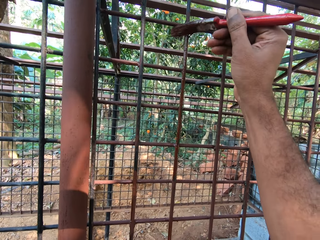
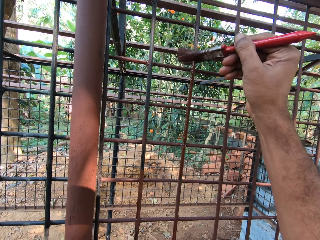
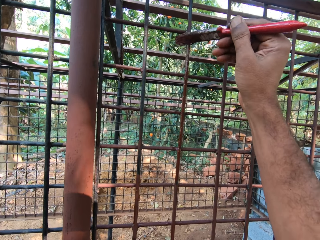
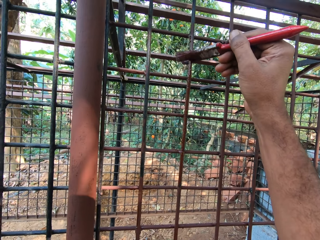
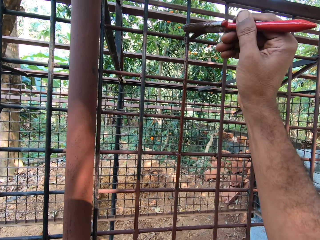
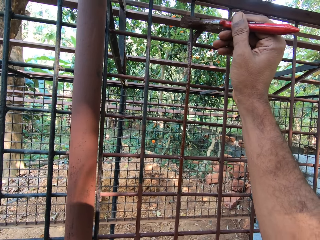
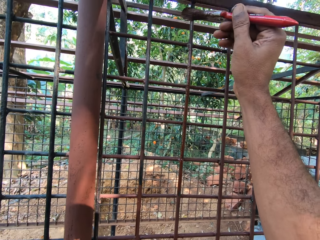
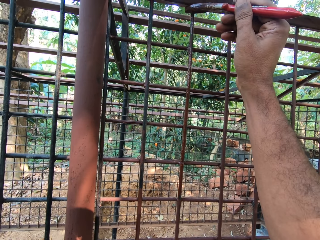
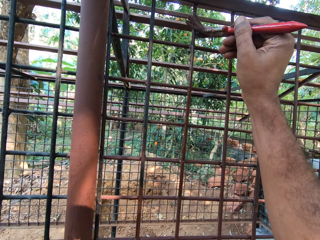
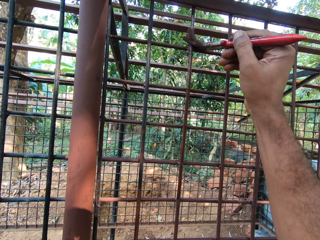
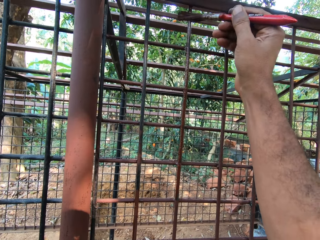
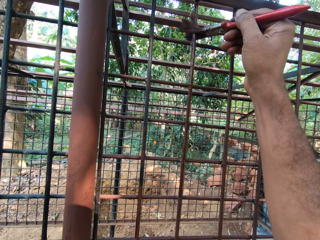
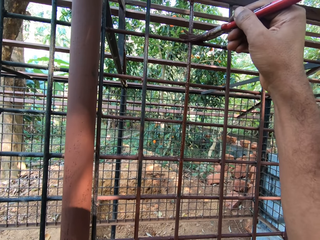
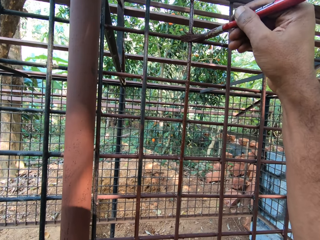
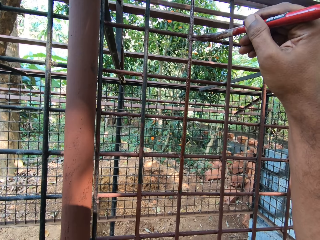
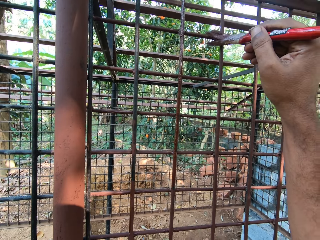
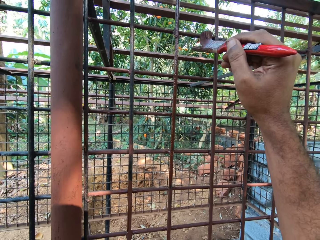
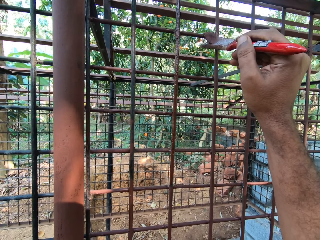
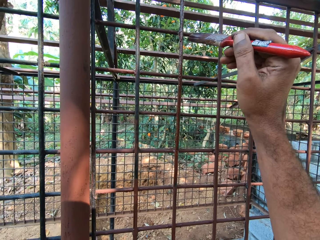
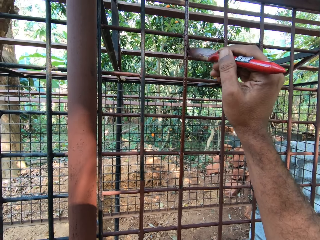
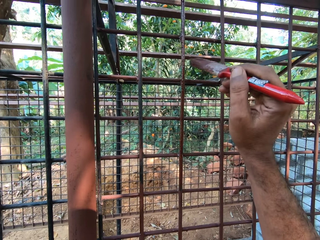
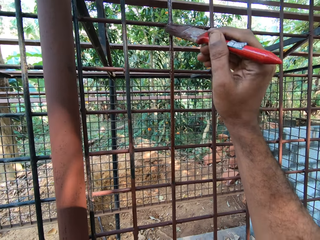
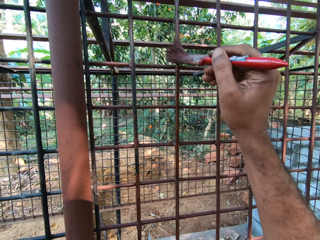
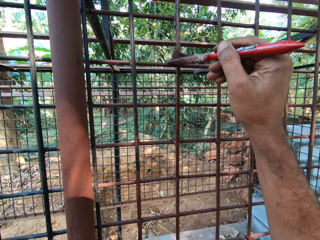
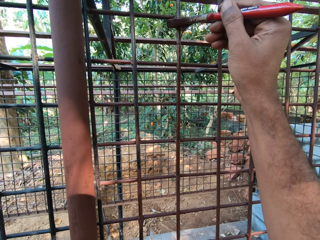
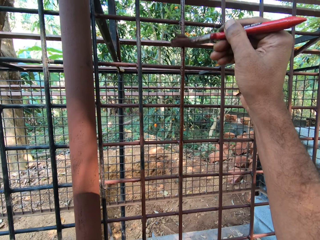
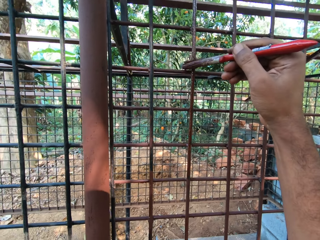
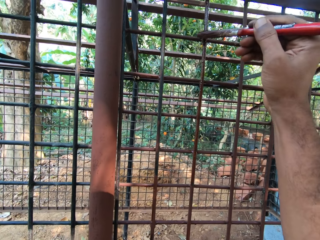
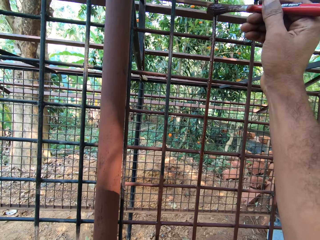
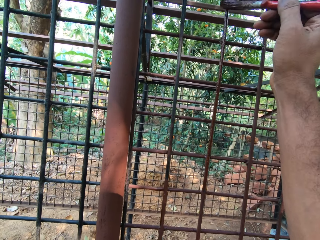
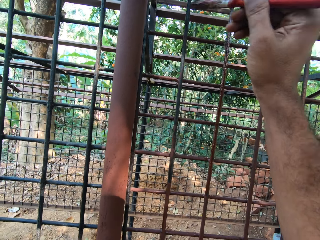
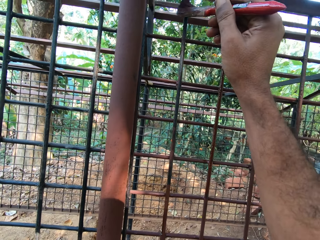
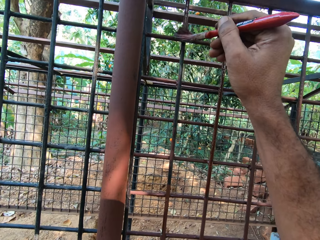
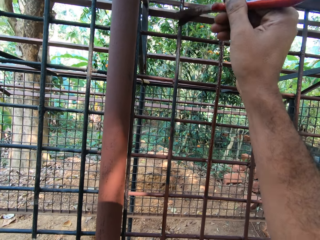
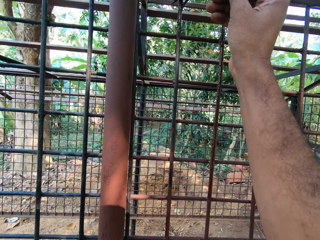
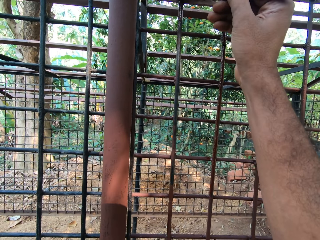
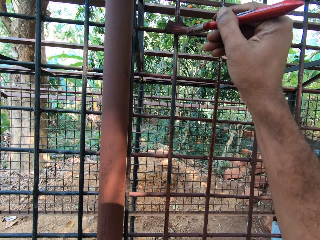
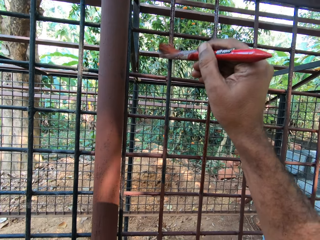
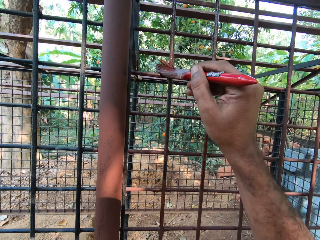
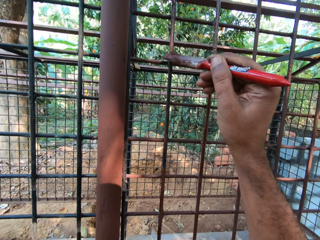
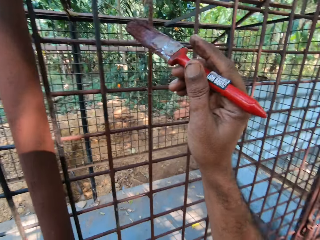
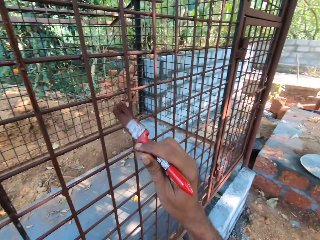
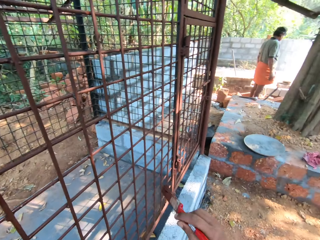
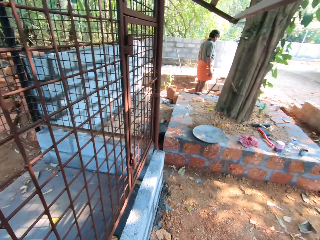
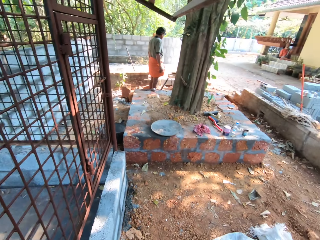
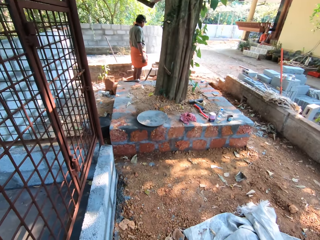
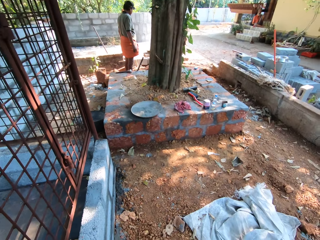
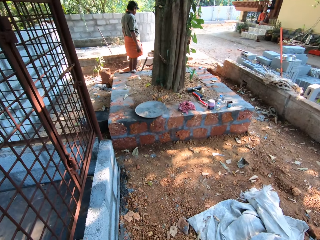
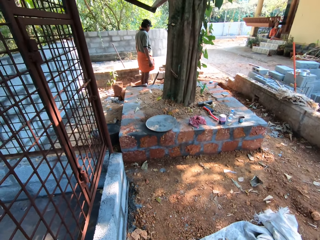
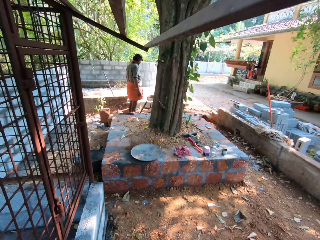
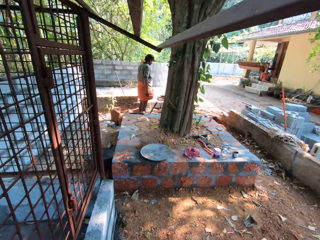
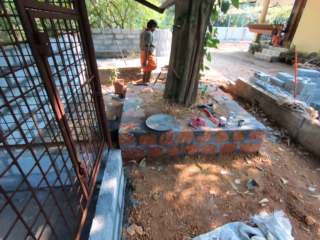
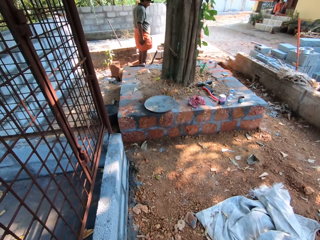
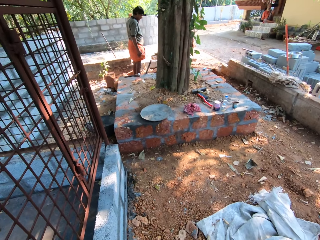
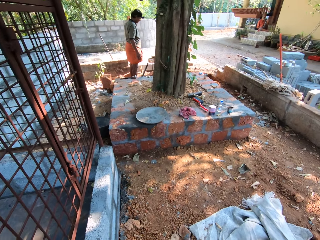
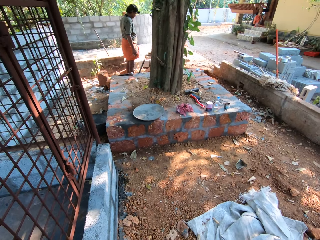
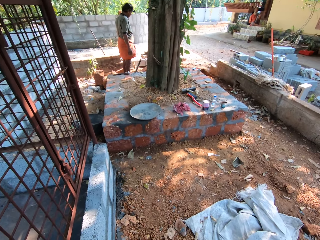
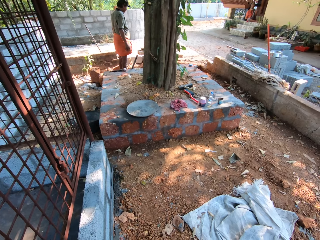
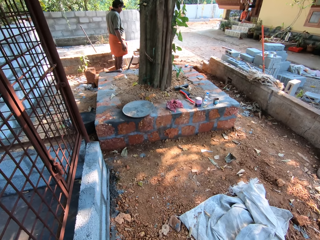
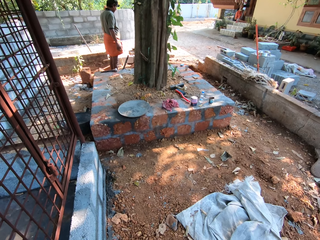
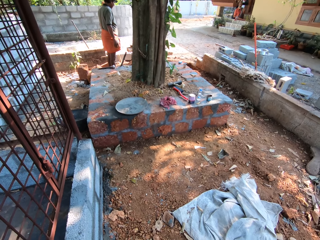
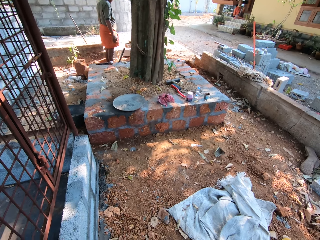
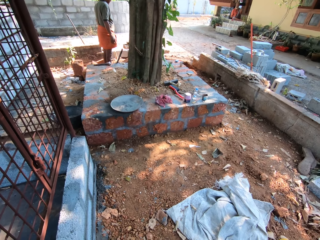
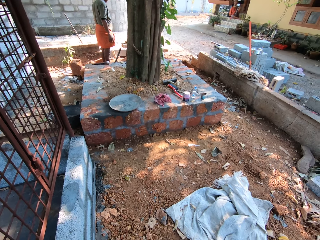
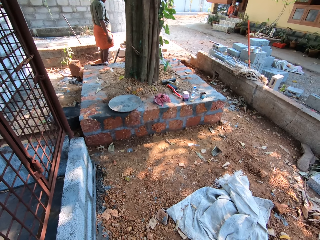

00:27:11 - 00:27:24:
The camera wearer drops the paintbrush. They interact with a man.

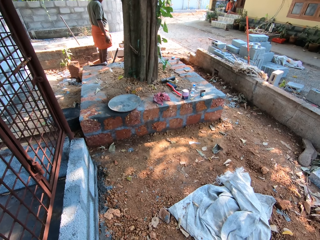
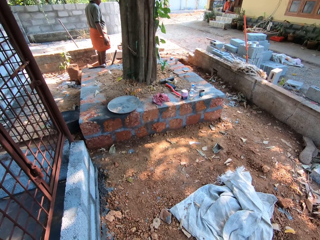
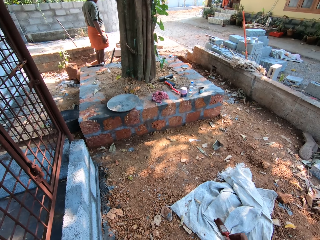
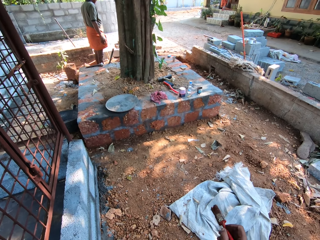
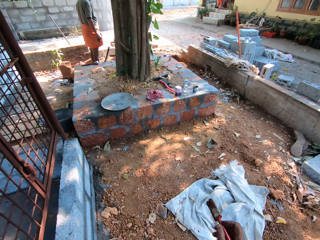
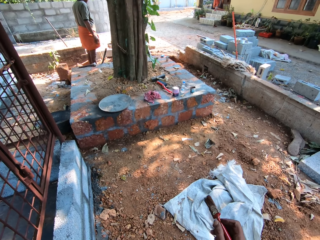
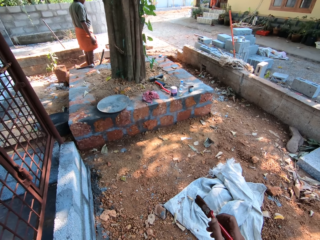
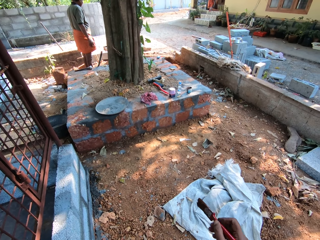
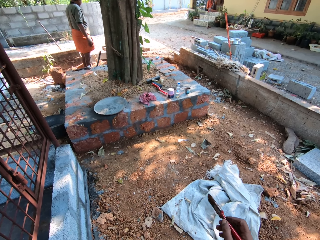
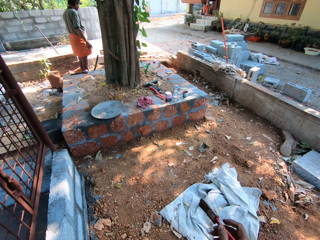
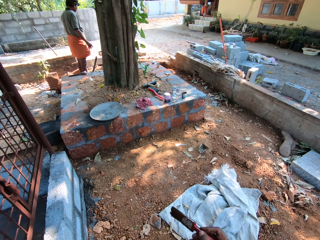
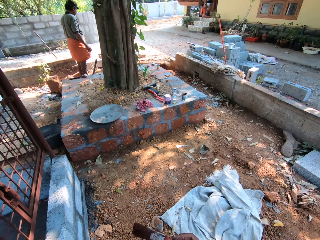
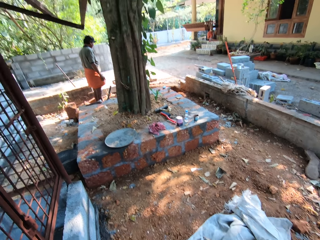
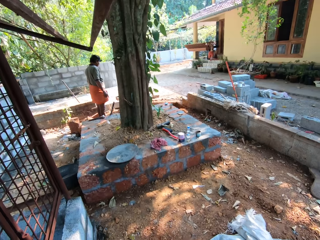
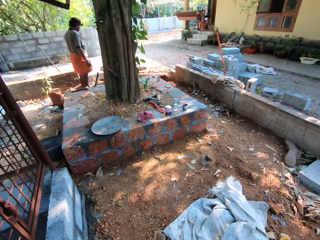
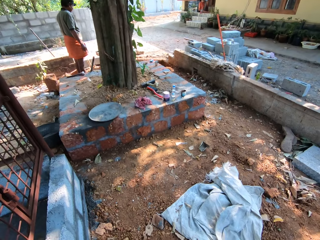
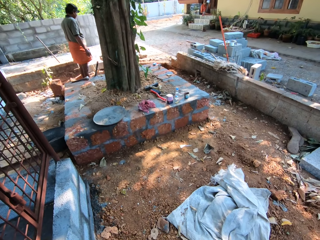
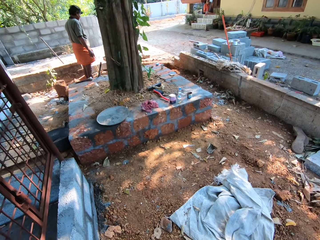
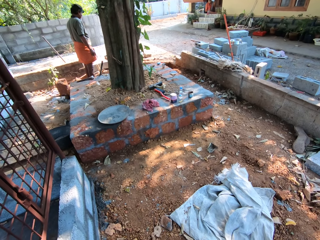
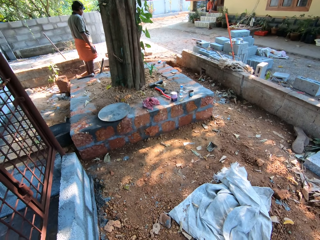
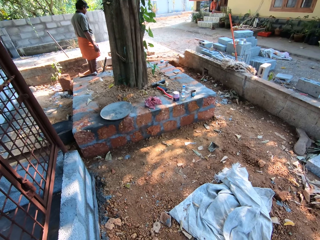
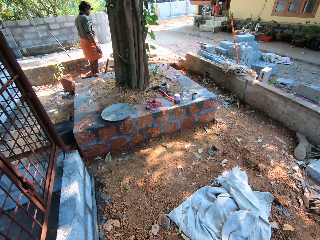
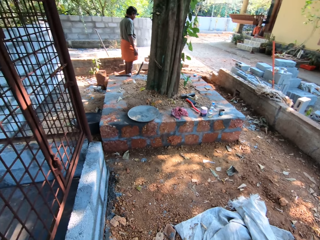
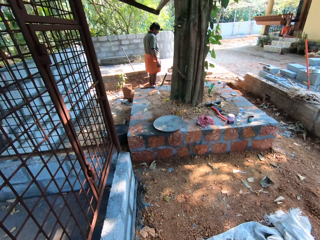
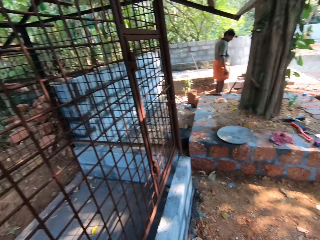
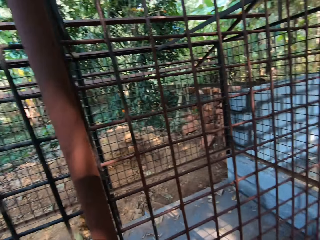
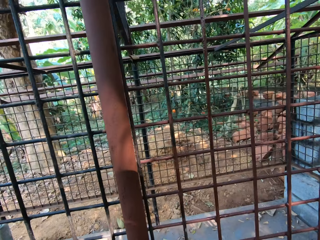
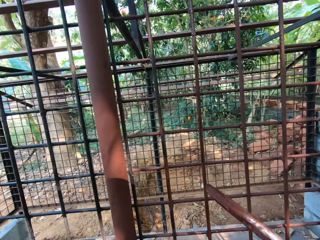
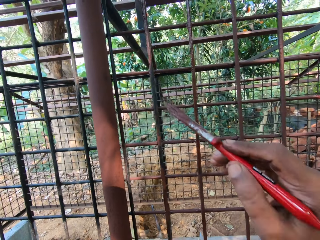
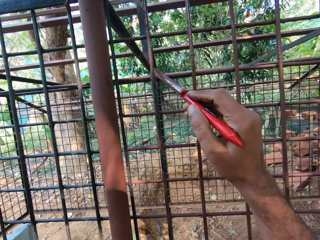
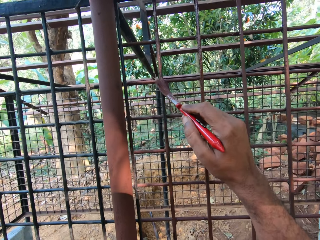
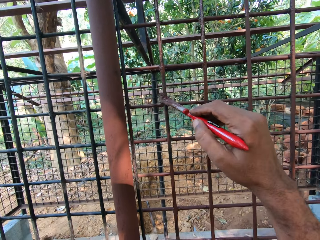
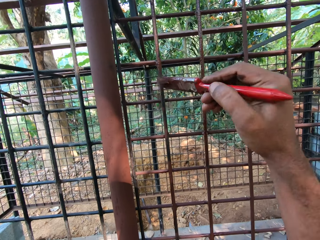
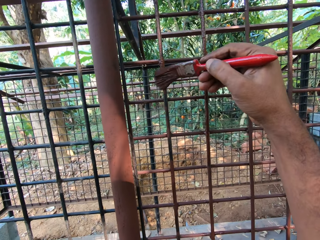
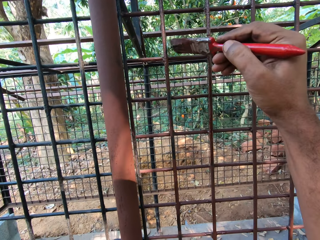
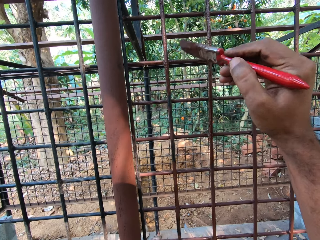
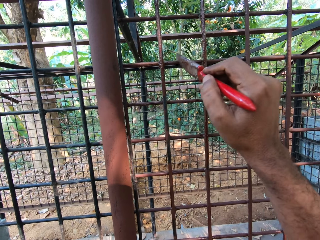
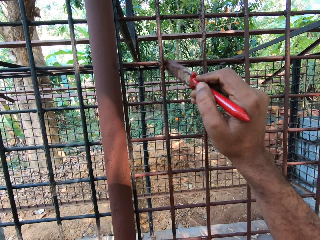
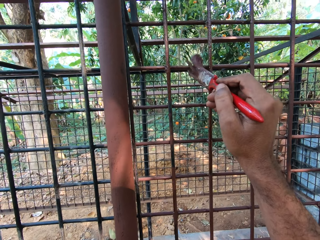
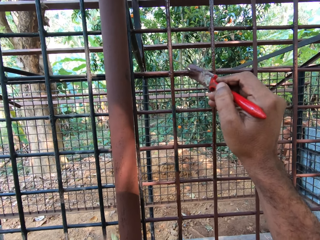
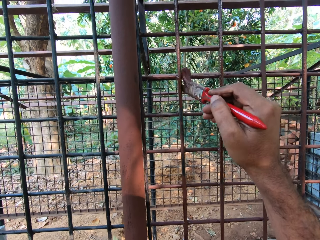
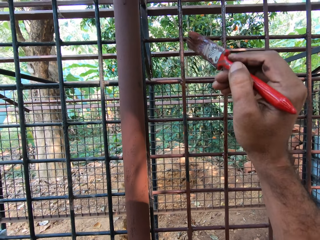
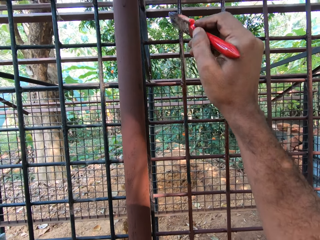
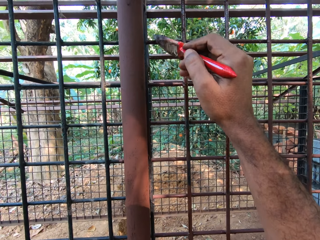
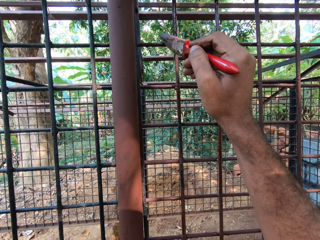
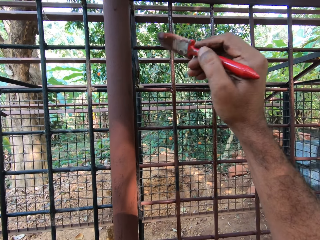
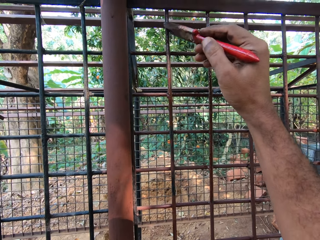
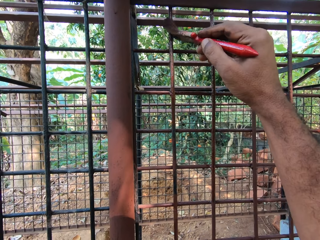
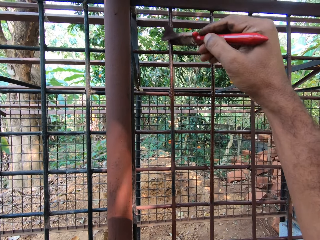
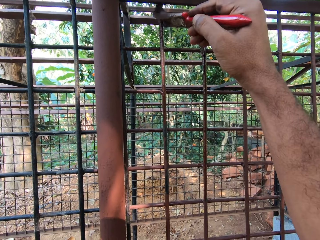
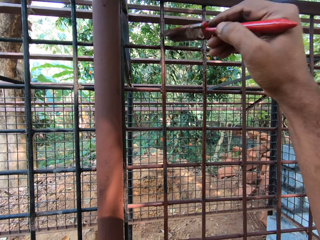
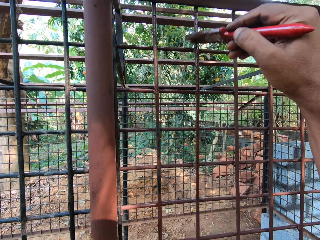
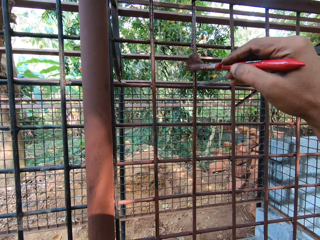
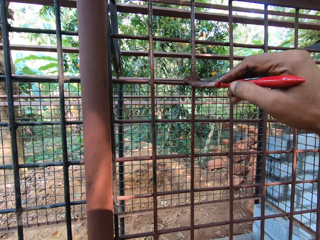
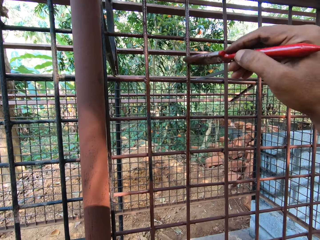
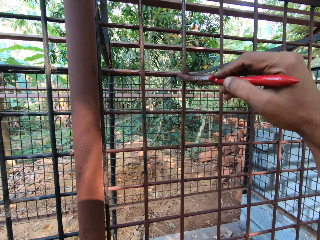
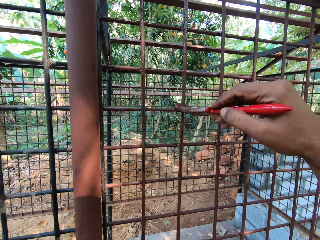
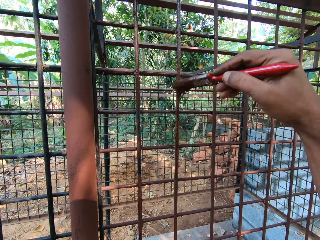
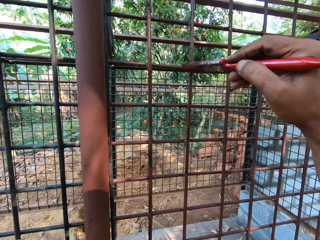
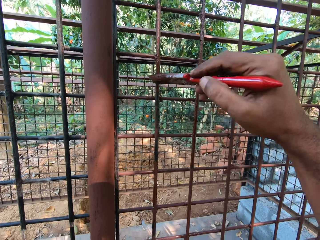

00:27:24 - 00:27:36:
The camera wearer holds a paint brush. He paints the cage with the paint brush in his right hand.
